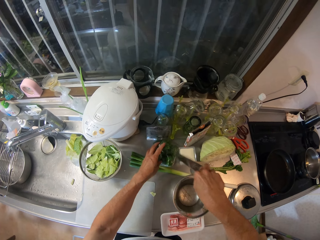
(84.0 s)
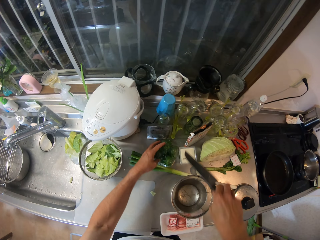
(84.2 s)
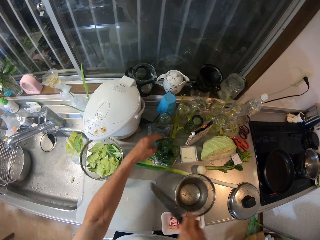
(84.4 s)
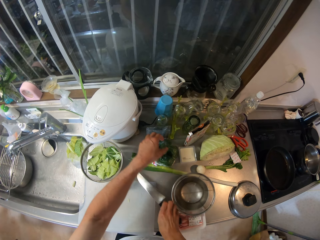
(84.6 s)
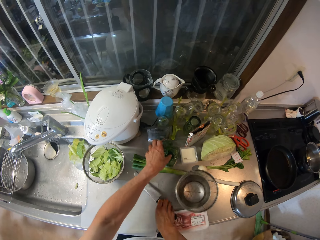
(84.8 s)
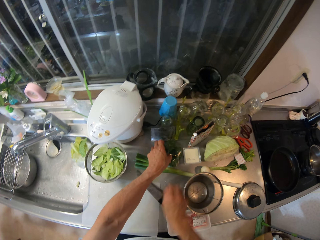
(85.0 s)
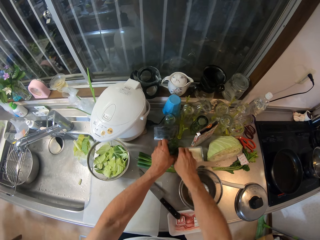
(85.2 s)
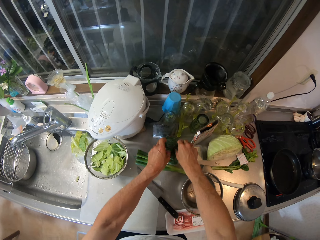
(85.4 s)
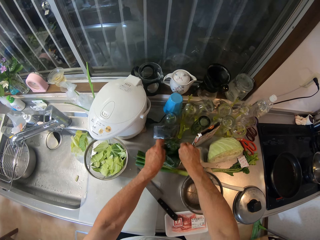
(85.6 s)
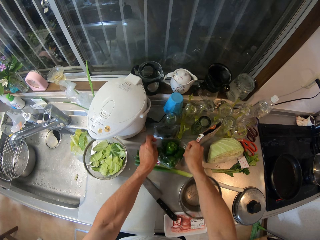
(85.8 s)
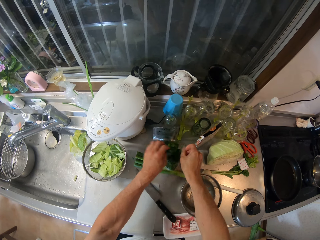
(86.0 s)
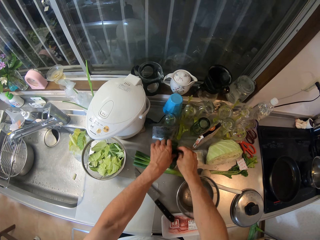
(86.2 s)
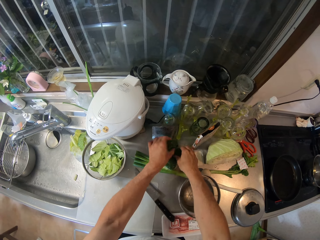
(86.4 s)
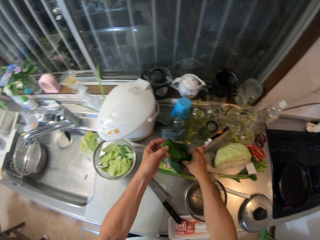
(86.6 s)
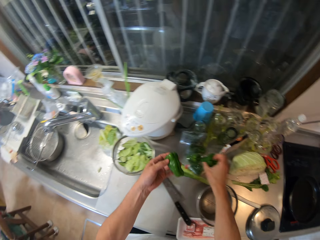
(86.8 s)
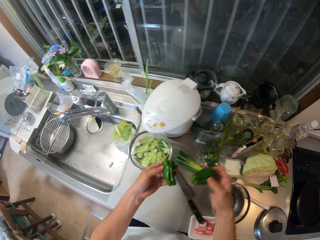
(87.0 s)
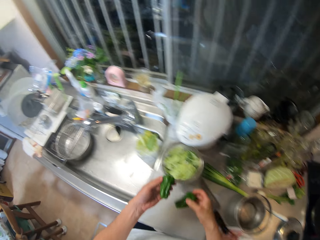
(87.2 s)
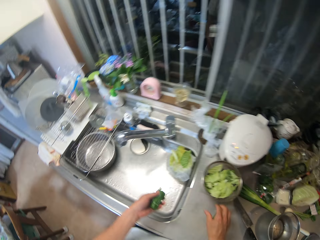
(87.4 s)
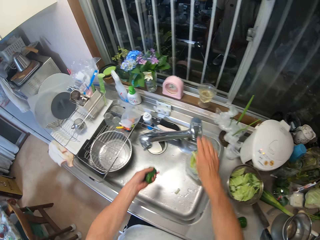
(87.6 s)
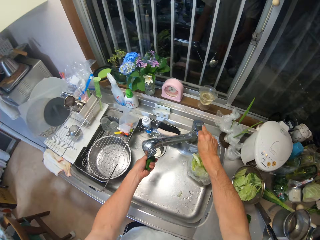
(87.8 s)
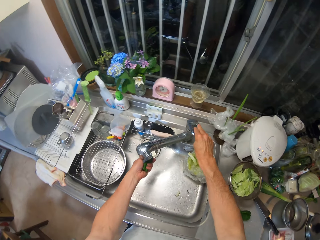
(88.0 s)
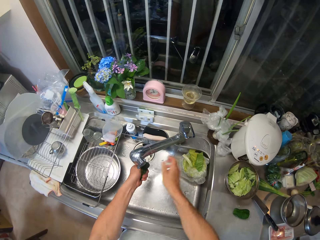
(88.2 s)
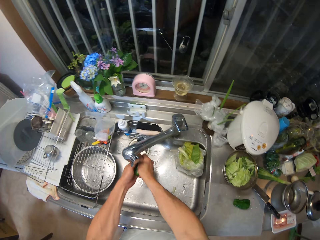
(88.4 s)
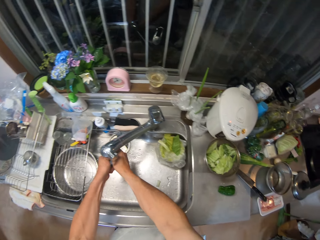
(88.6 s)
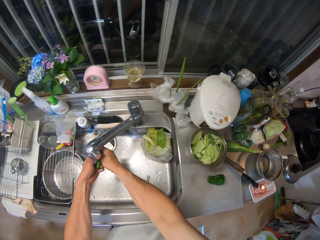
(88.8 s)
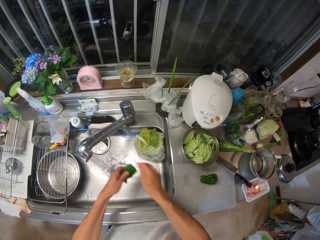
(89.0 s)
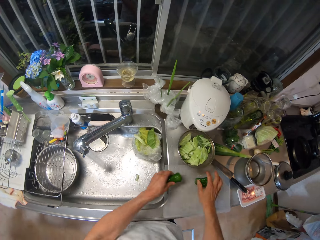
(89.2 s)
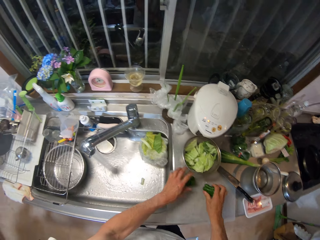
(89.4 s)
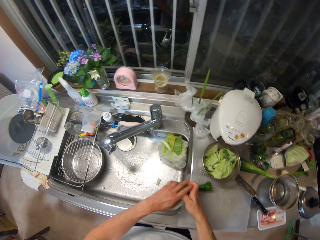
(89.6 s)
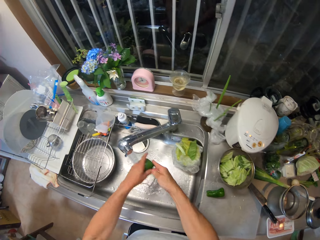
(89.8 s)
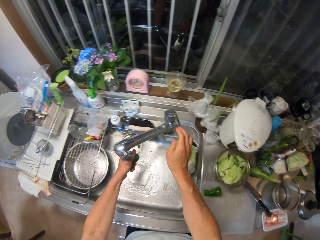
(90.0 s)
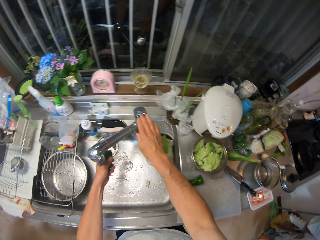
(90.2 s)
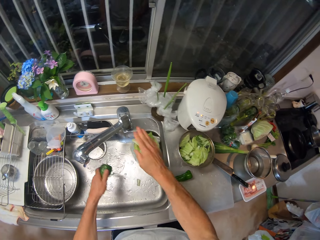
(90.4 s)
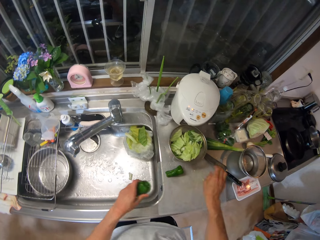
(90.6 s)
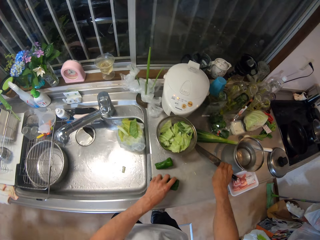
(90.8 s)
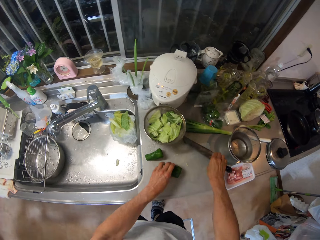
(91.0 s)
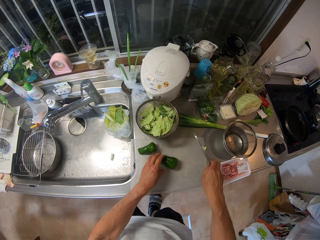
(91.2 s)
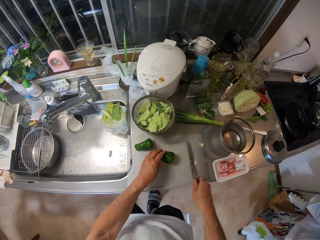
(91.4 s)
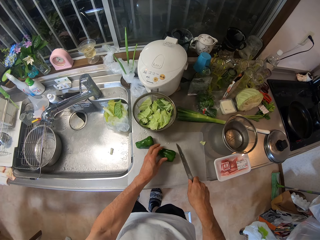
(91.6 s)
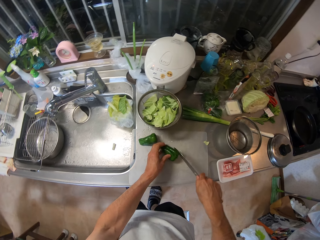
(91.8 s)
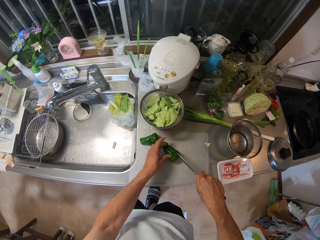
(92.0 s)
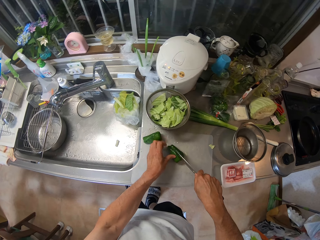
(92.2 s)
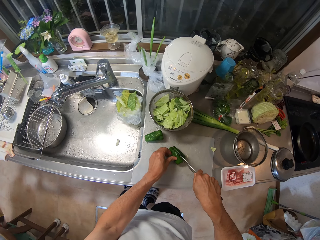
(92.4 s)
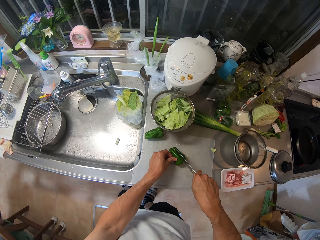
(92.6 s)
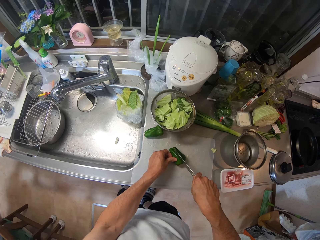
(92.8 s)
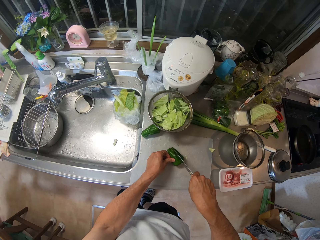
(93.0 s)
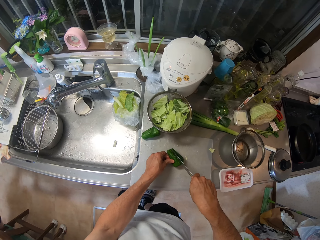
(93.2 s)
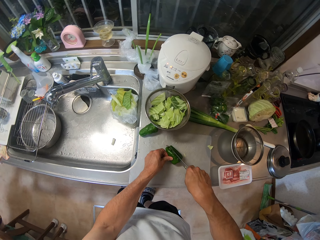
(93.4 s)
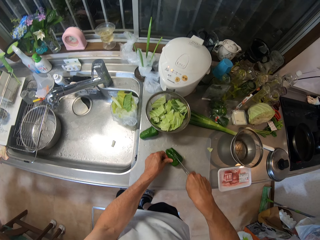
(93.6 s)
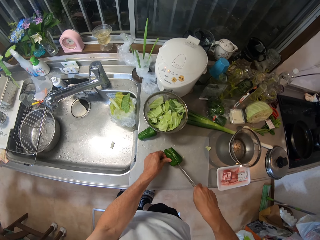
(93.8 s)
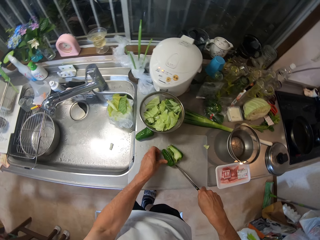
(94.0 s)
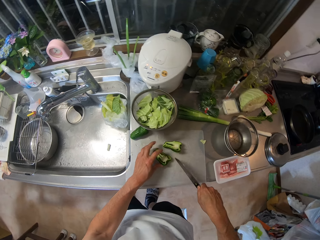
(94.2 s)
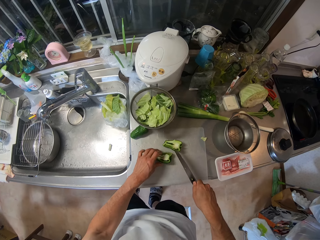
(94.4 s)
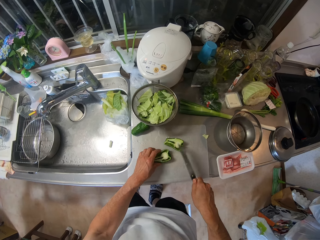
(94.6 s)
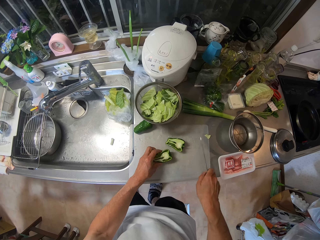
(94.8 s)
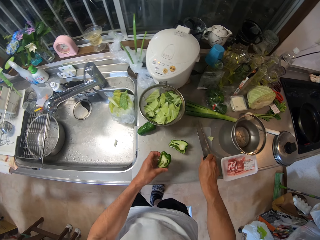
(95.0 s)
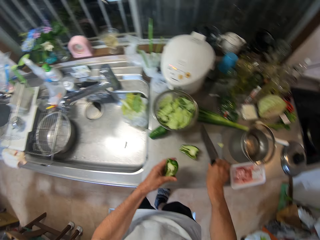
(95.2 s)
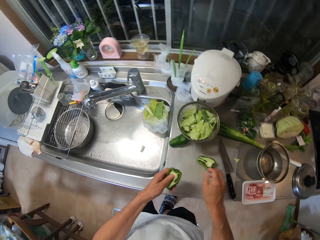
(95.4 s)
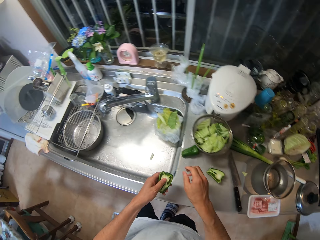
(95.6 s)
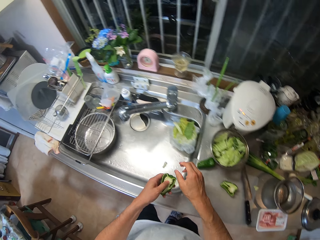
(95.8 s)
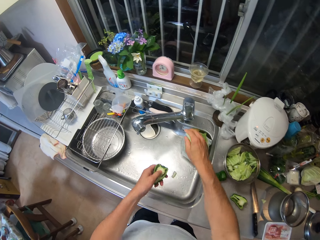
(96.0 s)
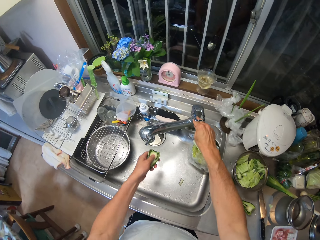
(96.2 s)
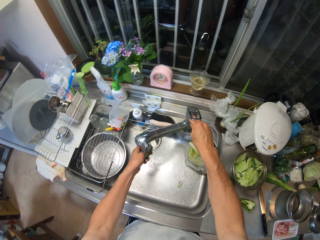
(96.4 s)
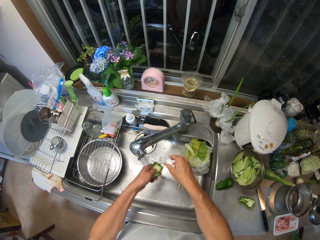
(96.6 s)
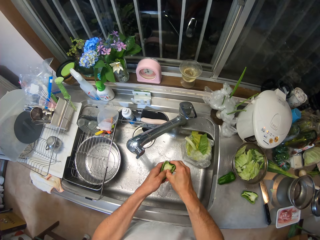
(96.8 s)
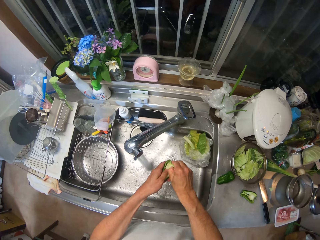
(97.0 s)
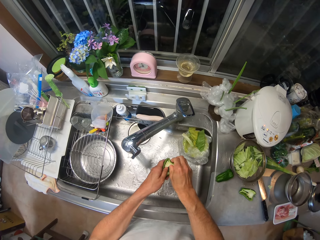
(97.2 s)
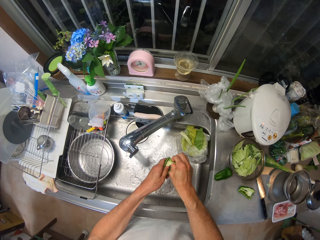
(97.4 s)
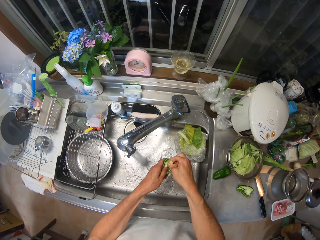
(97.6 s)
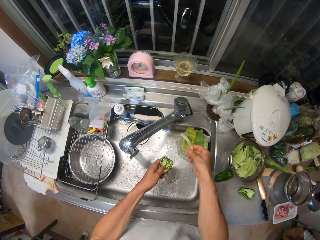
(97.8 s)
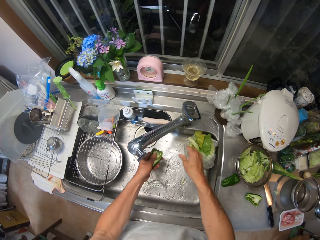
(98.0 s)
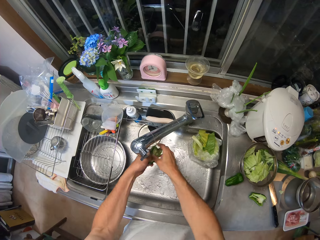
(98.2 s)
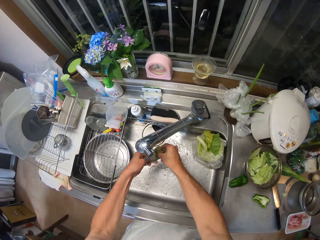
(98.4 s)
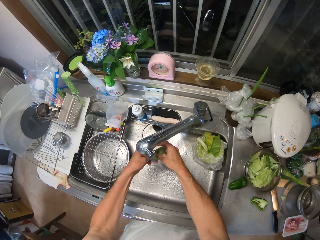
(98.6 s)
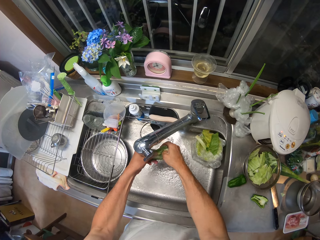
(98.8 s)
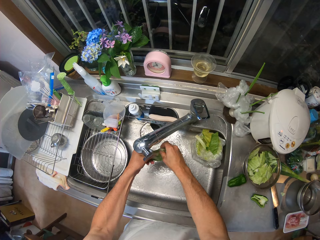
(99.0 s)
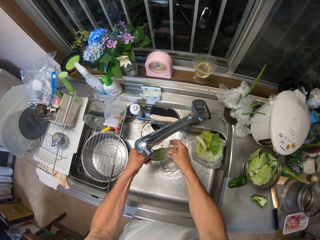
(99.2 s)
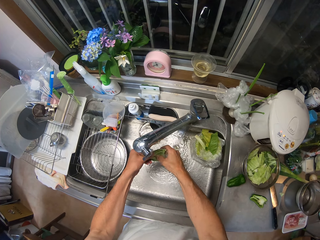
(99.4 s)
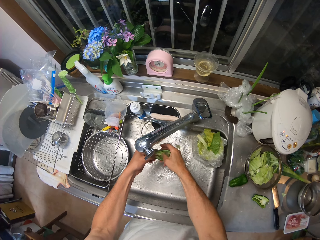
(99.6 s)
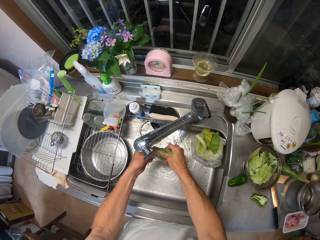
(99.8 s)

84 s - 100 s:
The camera wearer drops the knife on the sink countertop with his right hand. He tears the pack of green pepper with his hands. He removes a green pepper from the pack with his hands. He drops the green pepper on the cutting board with his right hand. He turns on the sink faucet with his right hand. He rinses the green pepper in the sink. He picks the green pepper from the cutting board with his right hand. He drops the green pepper on the cutting board with his left hand. He rinses the green pepper in the sink. He turns off the sink faucet with his right hand. He places the green pepper on the cutting board with his left hand. He picks the knife from the cutting board with his right hand. He cuts the green pepper into two pieces with the knife. He drops the knife on the cutting board with his right hand. He turns on the faucet of the sink with his right hand. He removes the placenta of the green pepper with his hands. He throws the placenta in the sink with his right hand. He rinses the piece of green pepper in the sink.

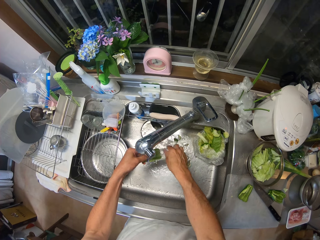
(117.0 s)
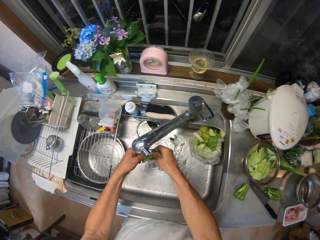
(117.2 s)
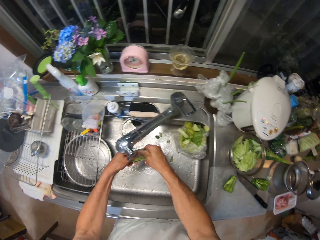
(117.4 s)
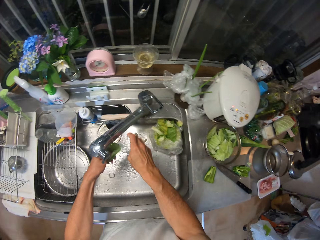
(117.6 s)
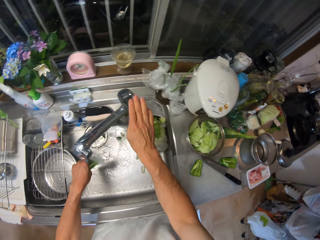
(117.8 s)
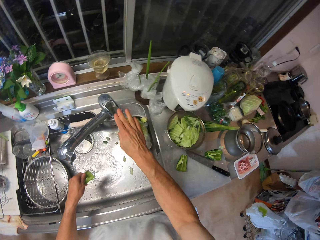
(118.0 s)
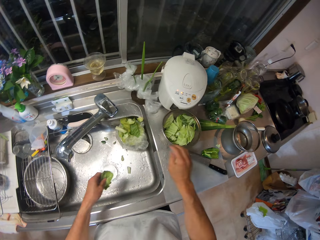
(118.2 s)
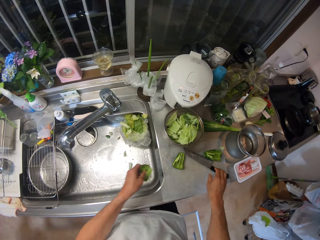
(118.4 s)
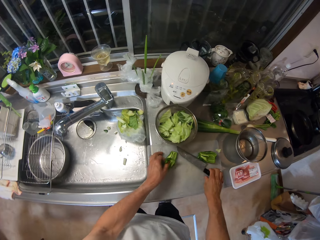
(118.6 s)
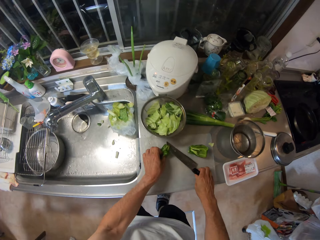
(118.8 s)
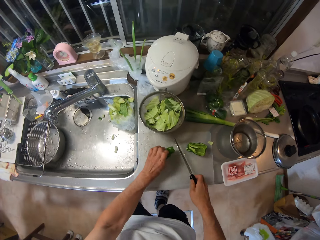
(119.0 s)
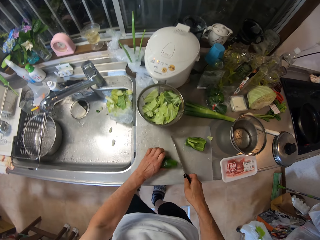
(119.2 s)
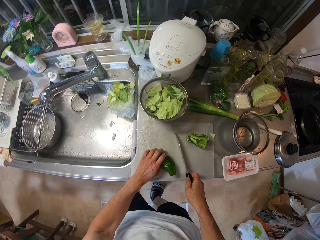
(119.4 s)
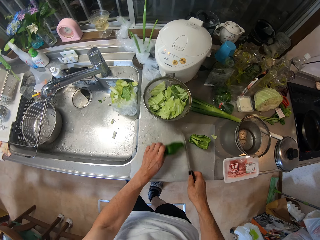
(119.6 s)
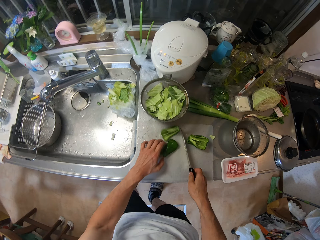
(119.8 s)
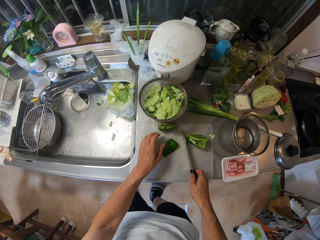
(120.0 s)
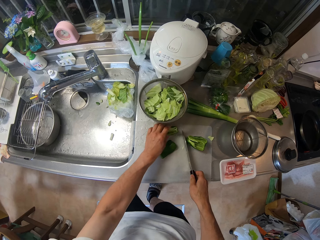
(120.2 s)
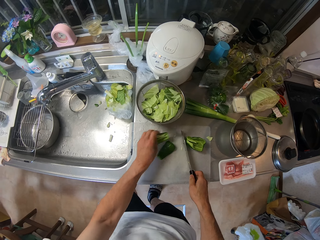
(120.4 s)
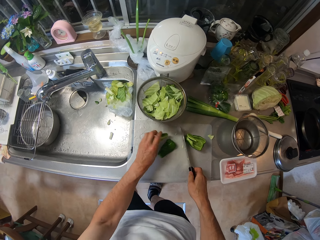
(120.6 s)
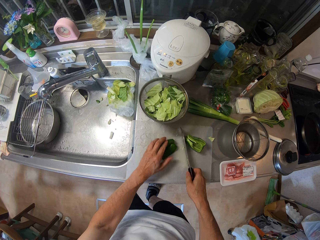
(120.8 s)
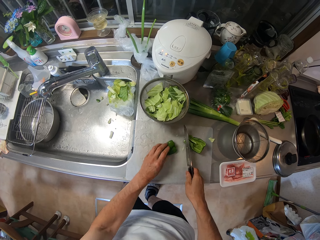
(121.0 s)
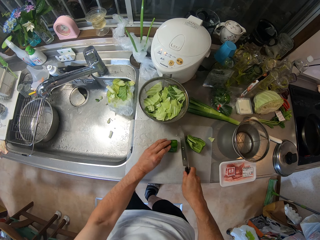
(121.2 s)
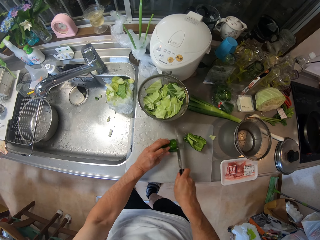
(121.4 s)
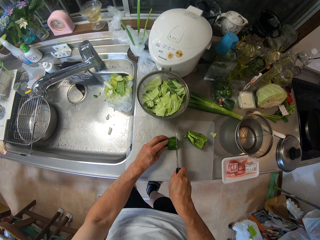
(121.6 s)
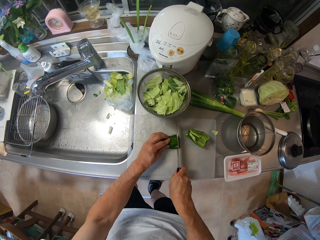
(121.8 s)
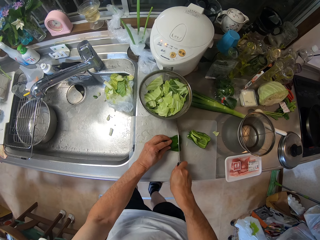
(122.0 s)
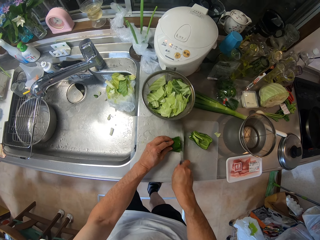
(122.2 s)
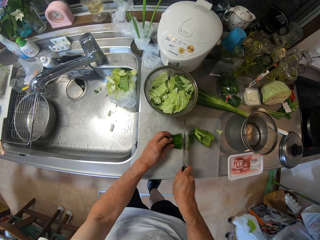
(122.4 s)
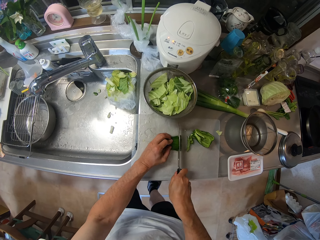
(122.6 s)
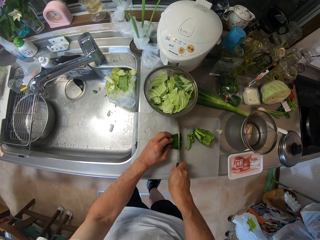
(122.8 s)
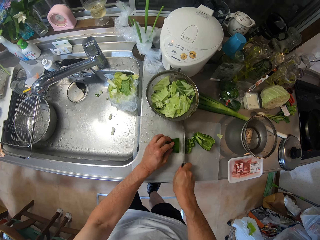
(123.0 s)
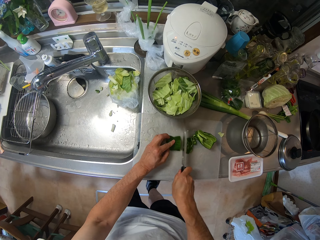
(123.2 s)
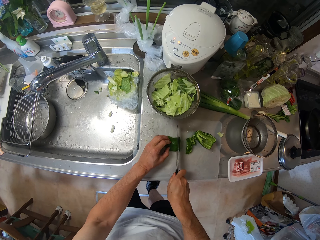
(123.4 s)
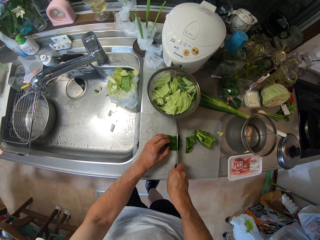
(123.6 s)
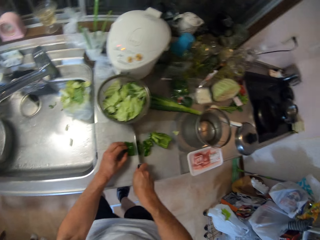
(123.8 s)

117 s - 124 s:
The camera wearer turns off the sink faucet with his right hand. He adjusts the pieces of green pepper on the cutting board with his left hand. He picks the knife from the cutting board with his right hand. He cuts the pieces of green pepper on the cutting board with the knife in his right hand.
